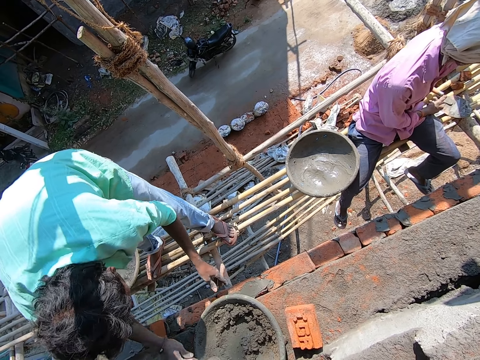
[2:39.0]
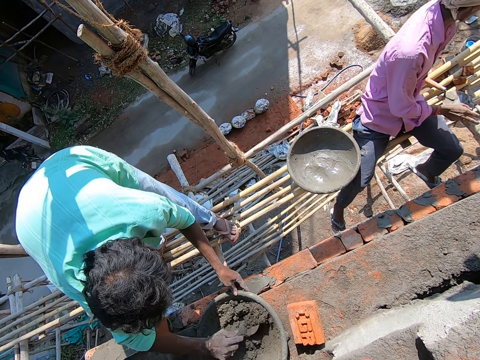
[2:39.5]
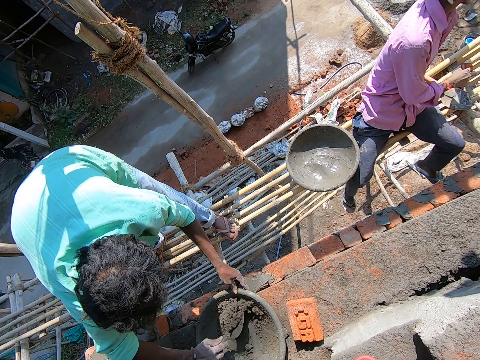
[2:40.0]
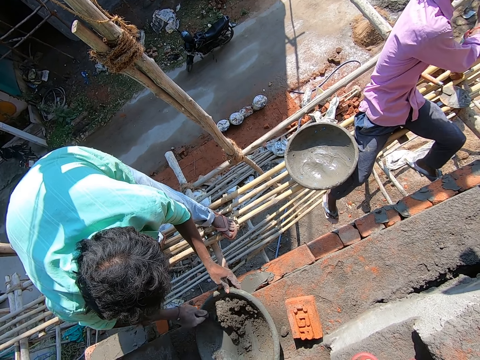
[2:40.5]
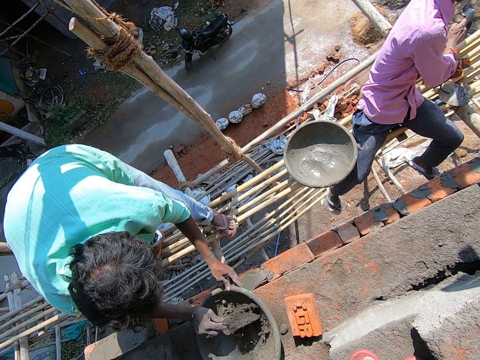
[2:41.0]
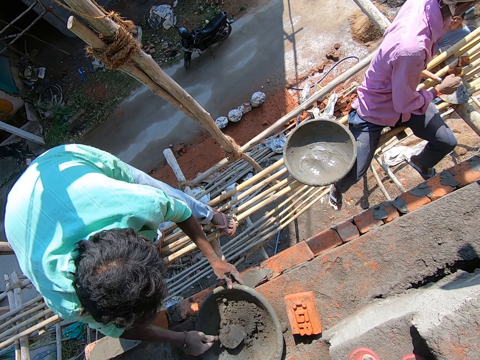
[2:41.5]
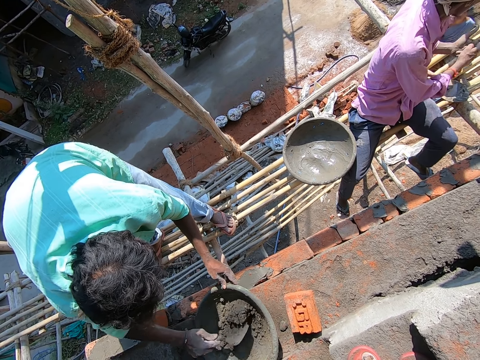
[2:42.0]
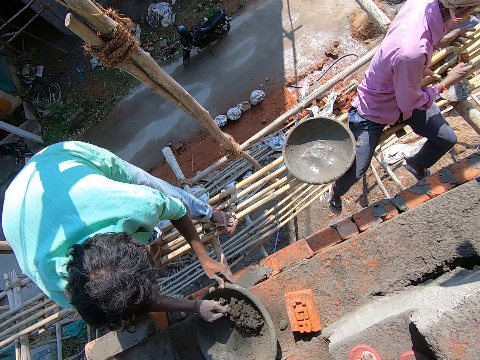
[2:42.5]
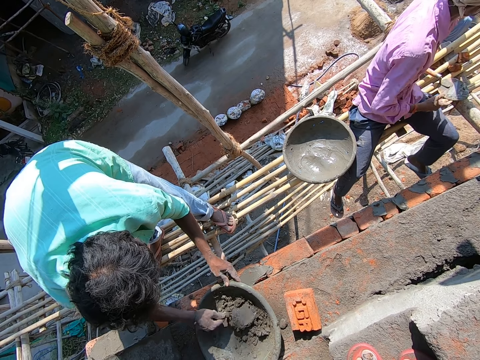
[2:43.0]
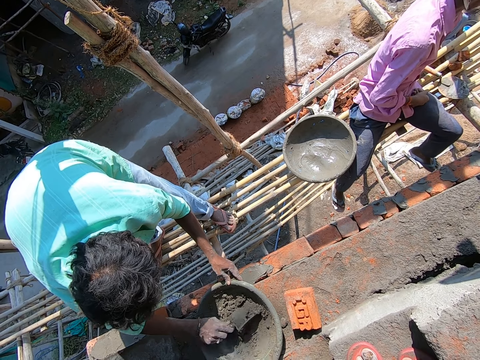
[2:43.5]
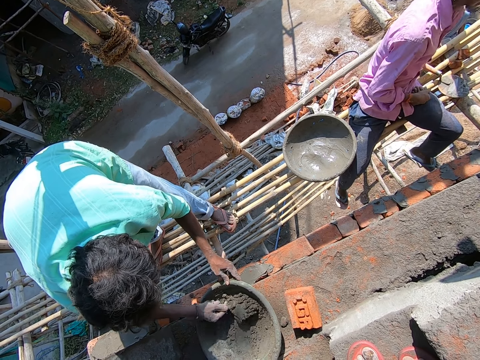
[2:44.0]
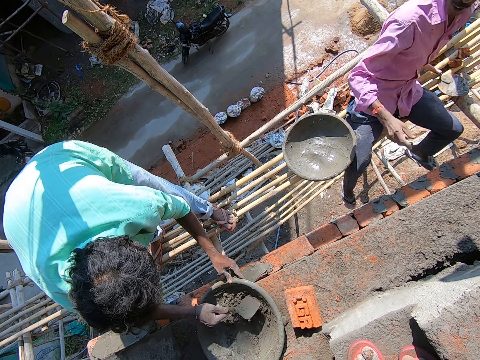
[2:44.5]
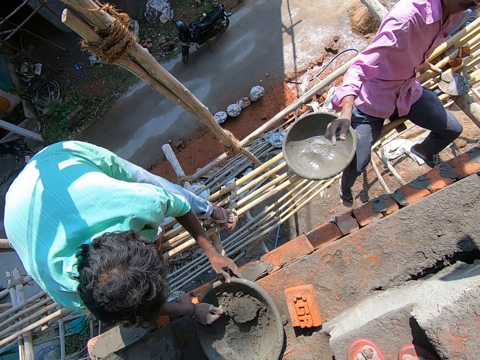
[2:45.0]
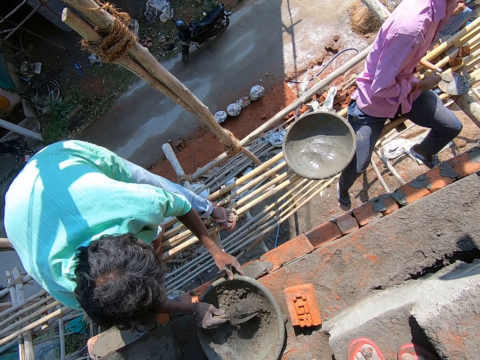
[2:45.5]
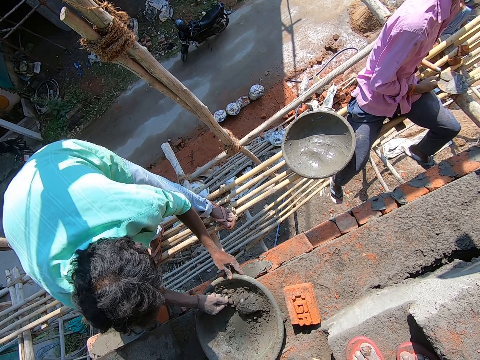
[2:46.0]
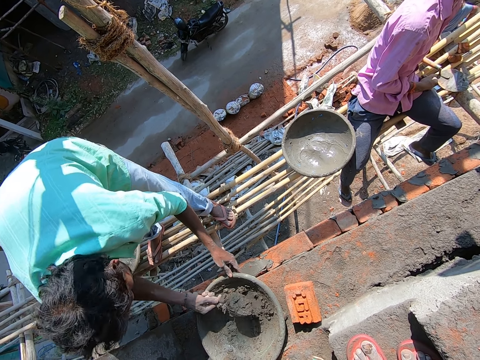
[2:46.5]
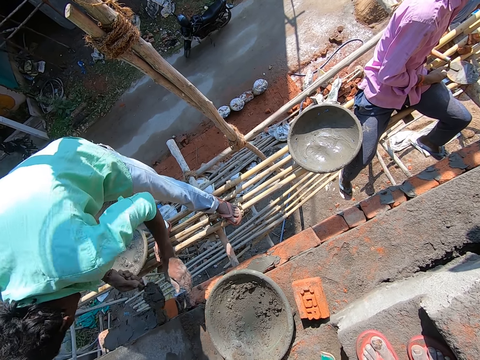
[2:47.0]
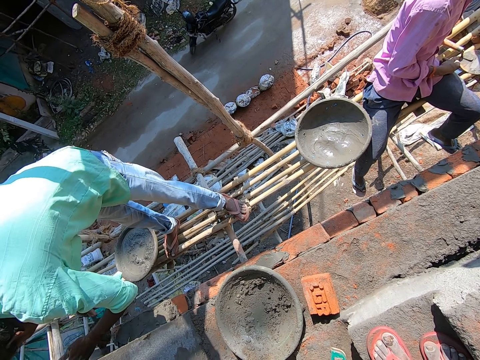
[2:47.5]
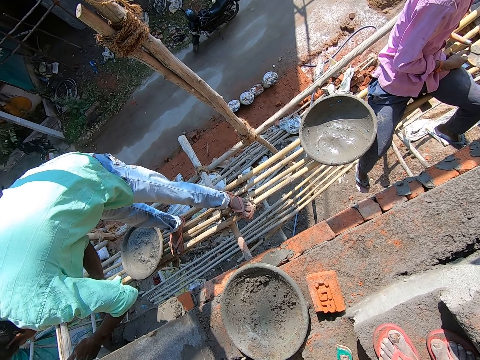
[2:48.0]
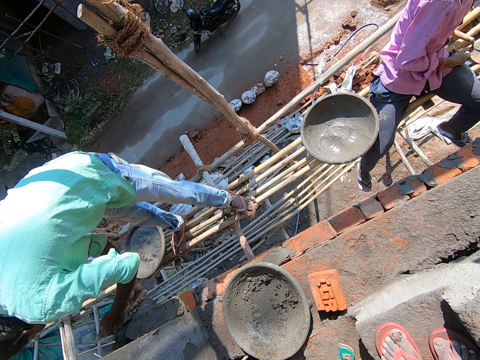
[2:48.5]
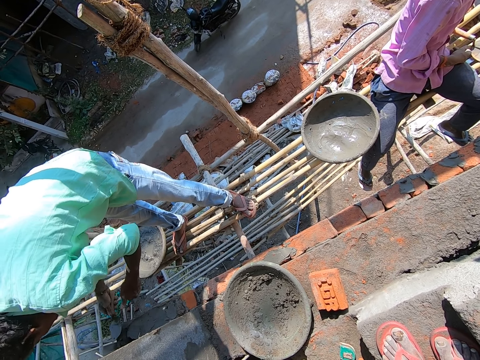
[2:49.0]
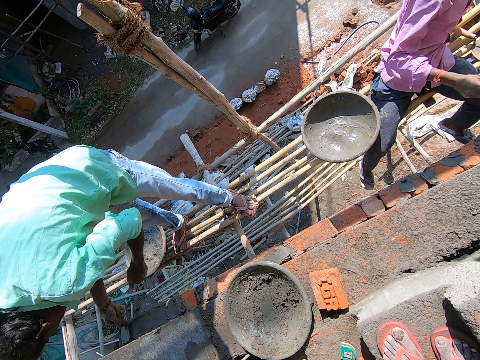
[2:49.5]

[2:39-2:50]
A man interacts with another man and a woman. A third man mixes mortar from the head pan with the trowel in his right hand, packs mortar from the head pan with the trowel in his right hand, pours the mortar on a brick with the trowel in his right hand, and plasters the mortar on the brick with the trowel in his right hand.

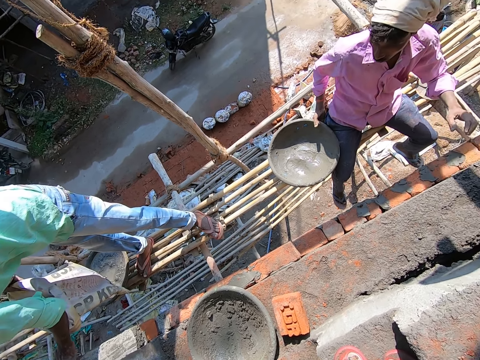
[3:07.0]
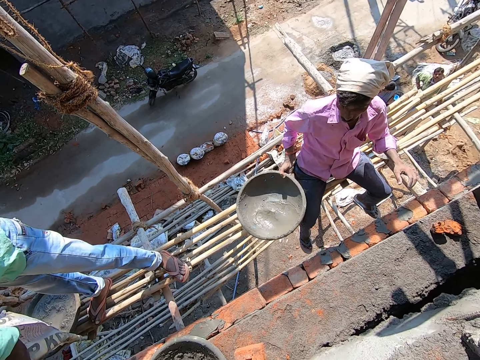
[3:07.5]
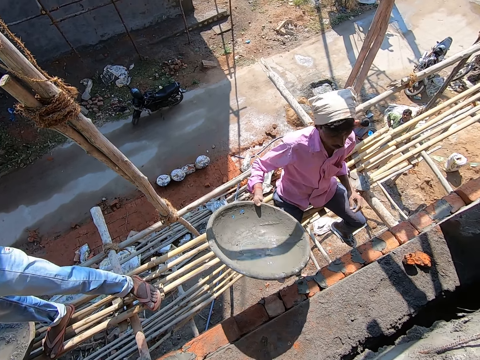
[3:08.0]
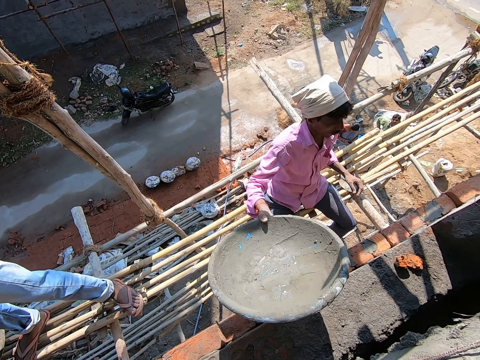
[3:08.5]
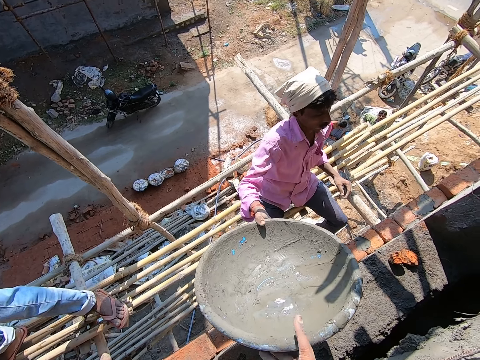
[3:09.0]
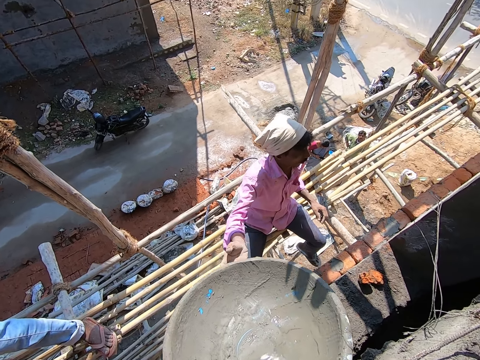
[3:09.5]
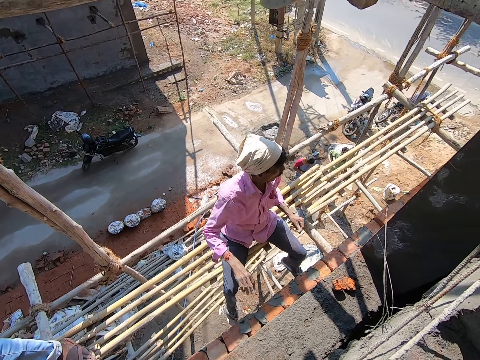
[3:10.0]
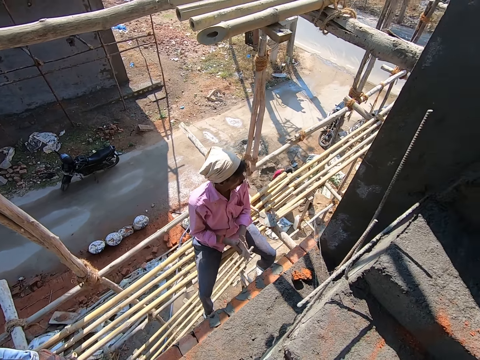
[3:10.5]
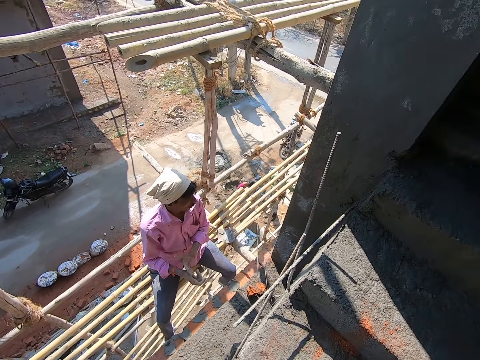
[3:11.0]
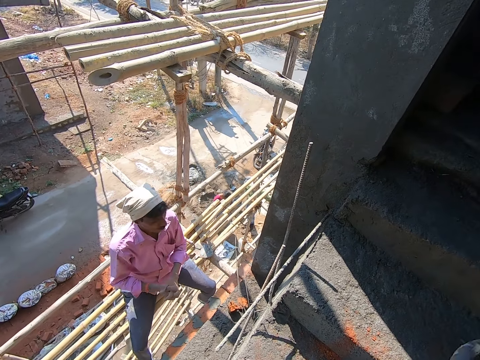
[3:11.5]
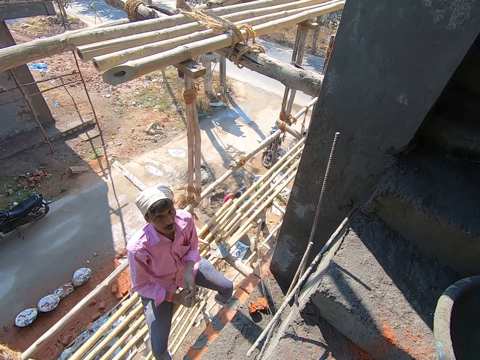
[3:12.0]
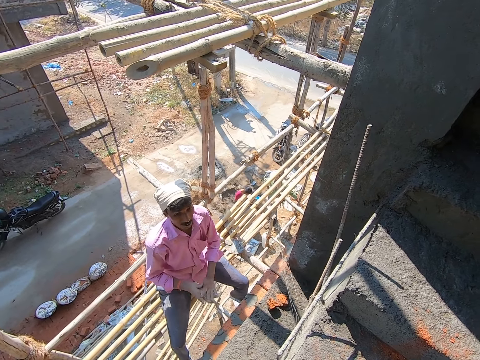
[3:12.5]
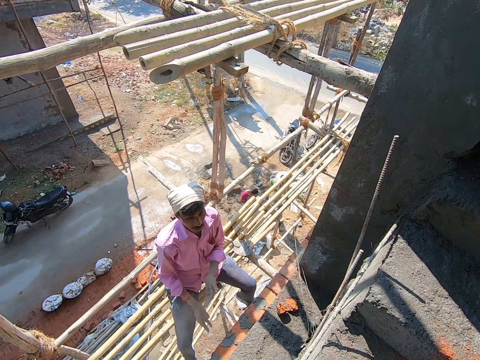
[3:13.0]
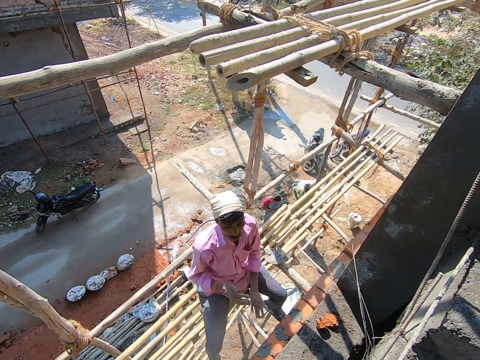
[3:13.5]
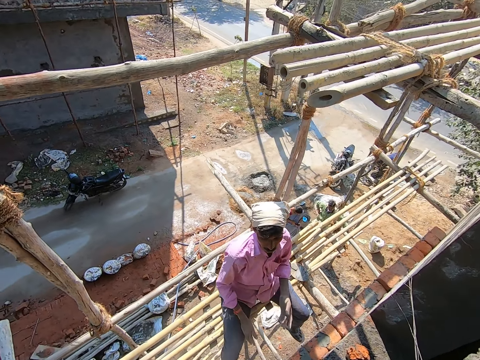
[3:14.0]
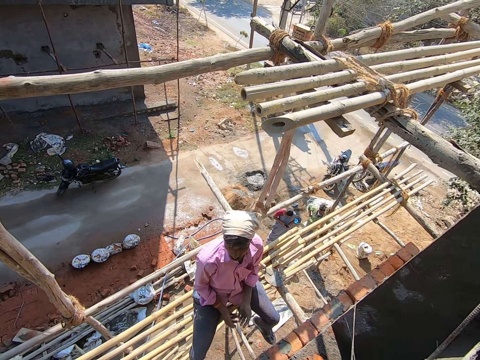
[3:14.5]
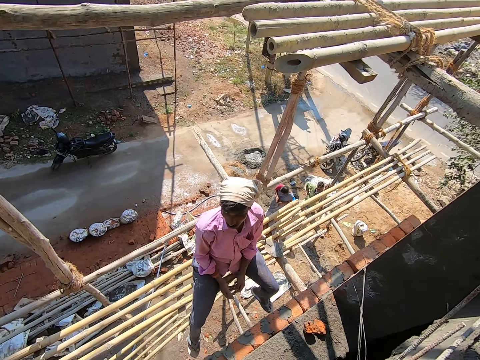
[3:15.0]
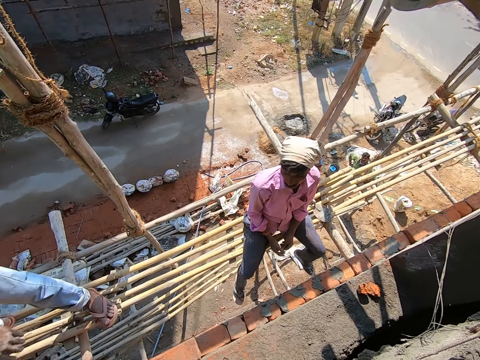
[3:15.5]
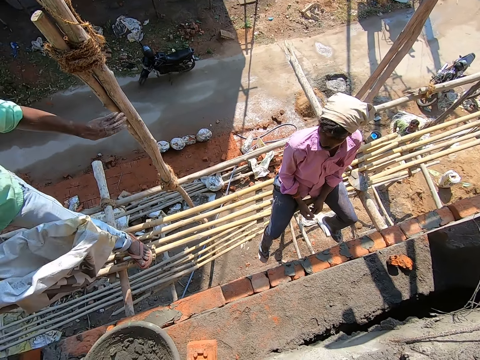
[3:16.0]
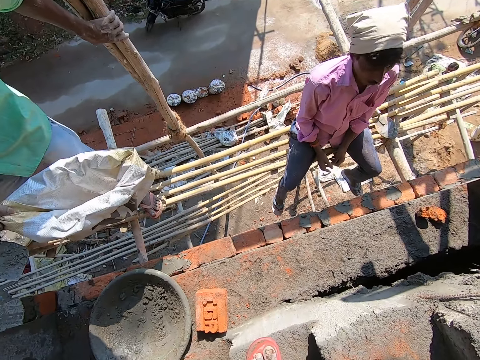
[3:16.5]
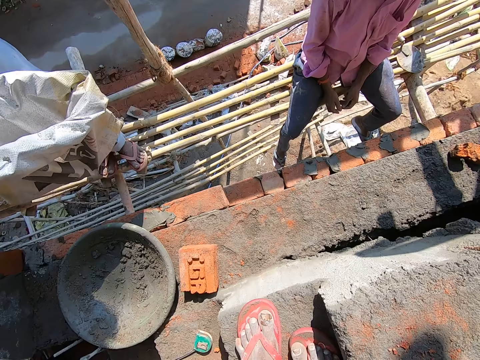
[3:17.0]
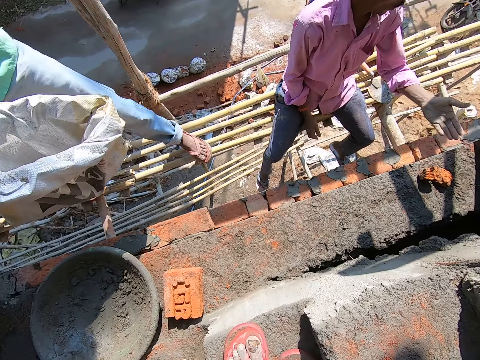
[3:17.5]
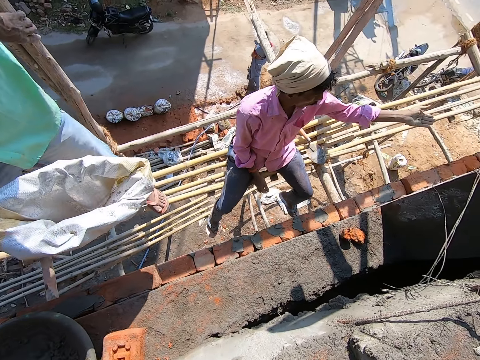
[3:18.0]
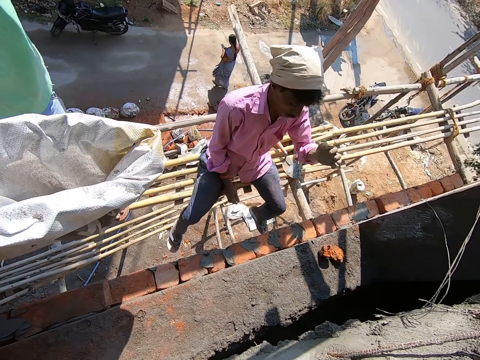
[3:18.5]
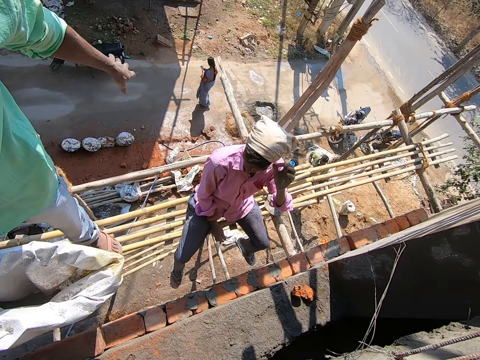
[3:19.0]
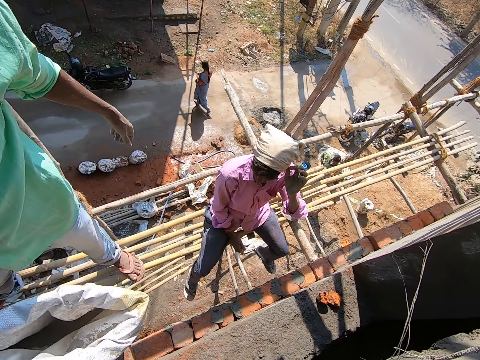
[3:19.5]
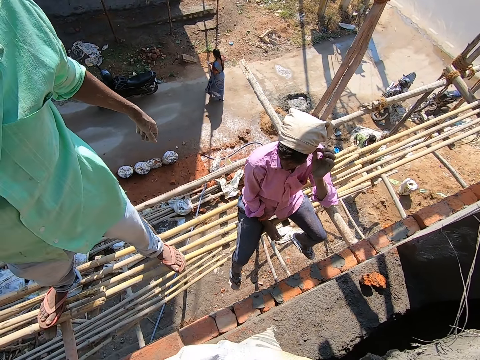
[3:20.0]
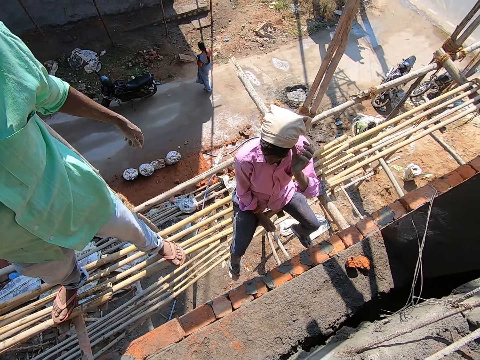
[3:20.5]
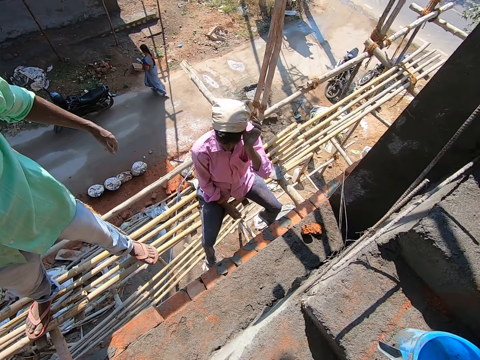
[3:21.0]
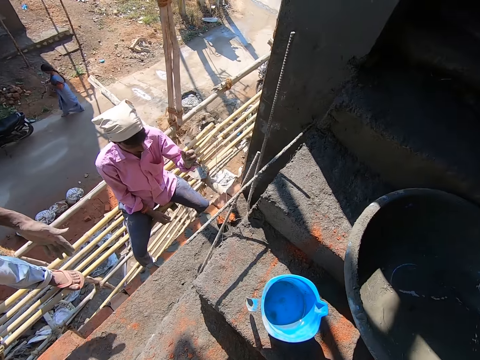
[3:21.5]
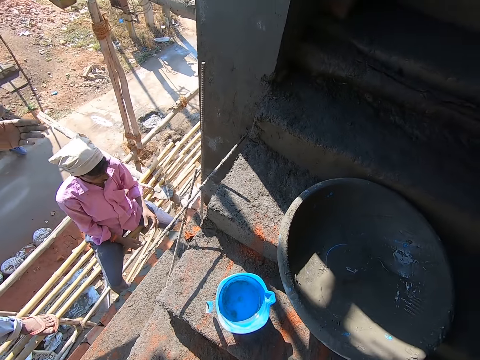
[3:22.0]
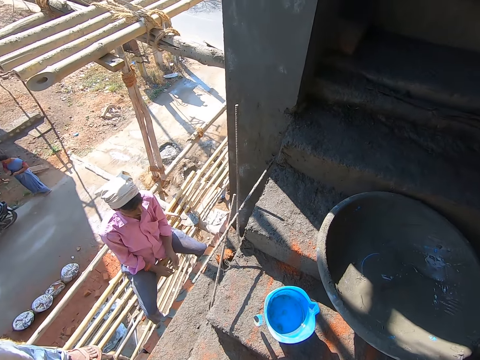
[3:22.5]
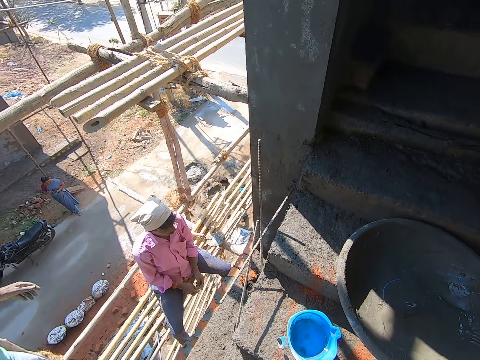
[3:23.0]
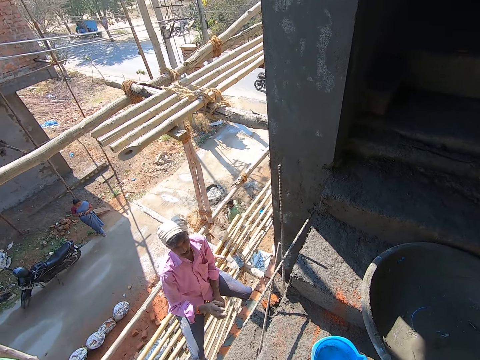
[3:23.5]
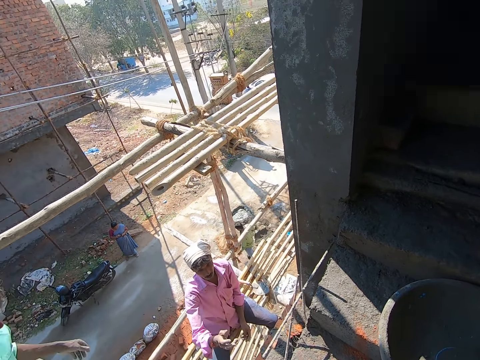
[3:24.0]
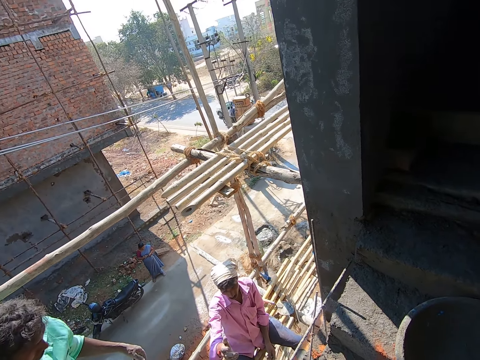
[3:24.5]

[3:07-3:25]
A man picks the head pan from the scaffold with his right hand. The camera wearer takes the head pan from the man's right hand with his right hand. The man rubs both hands. The camera wearer drops the head pan on the staircase step with his right hand. The man interacts with the camera wearer. The camera wearer looks around. Another man interacts with the first man. The other man drops the bag of cement on the slab with his right hand.
